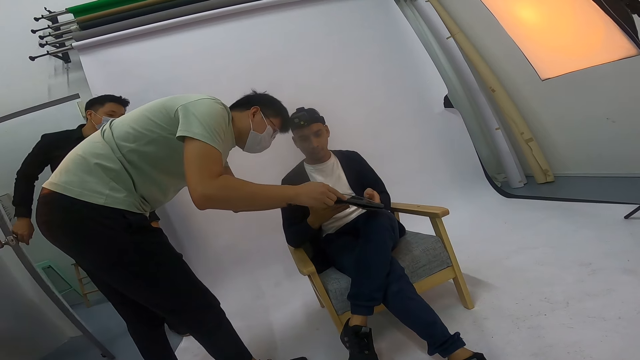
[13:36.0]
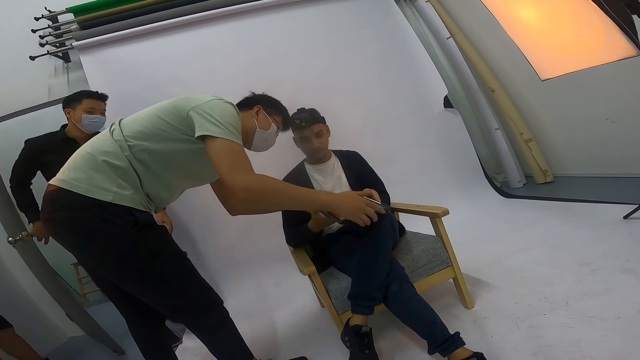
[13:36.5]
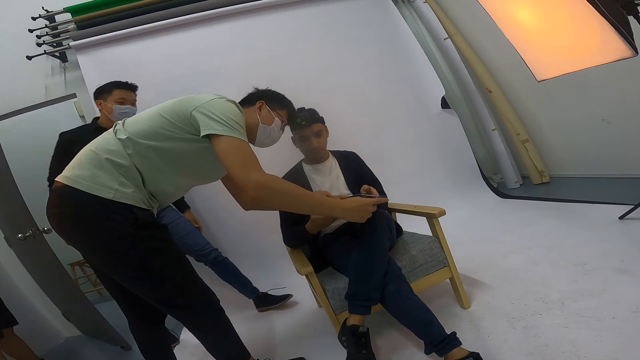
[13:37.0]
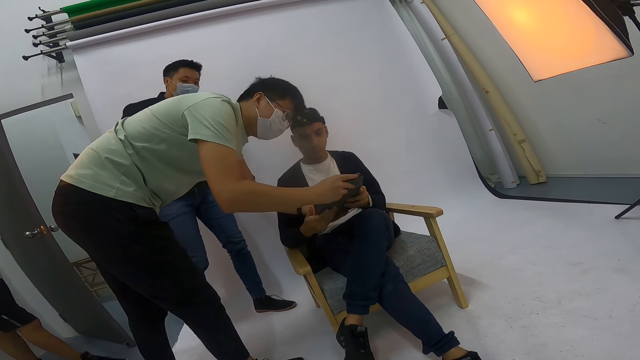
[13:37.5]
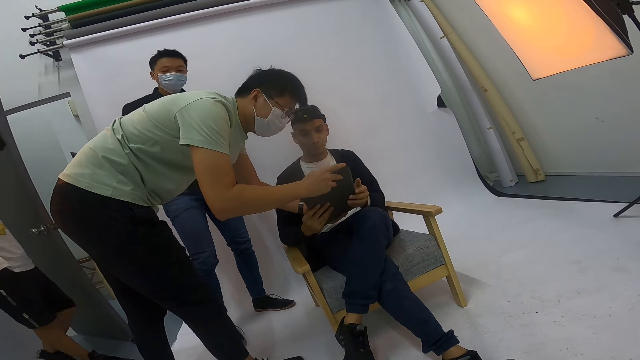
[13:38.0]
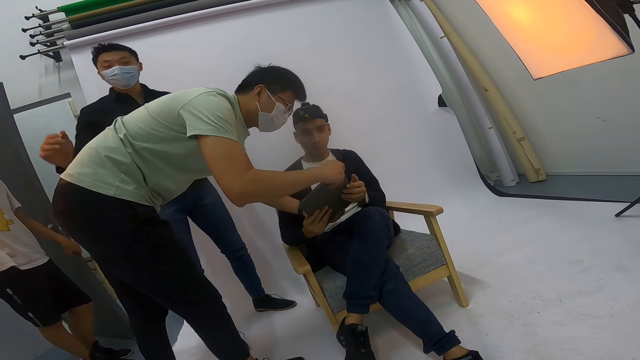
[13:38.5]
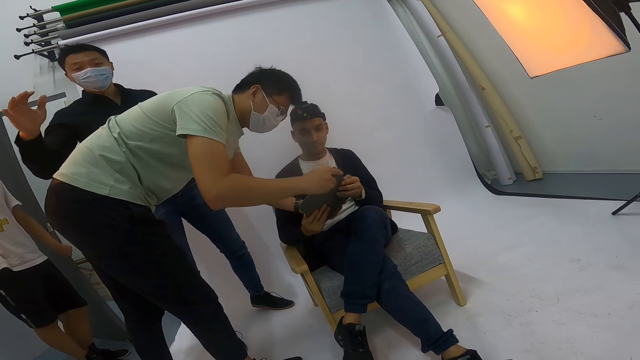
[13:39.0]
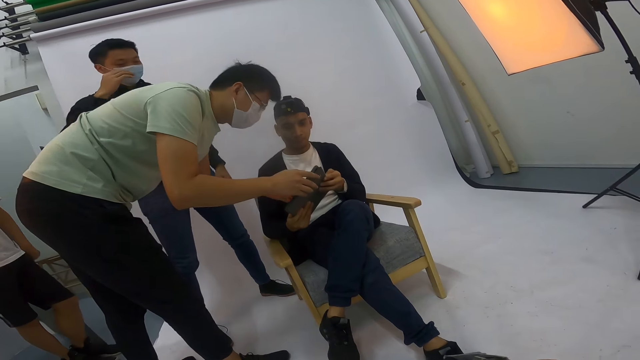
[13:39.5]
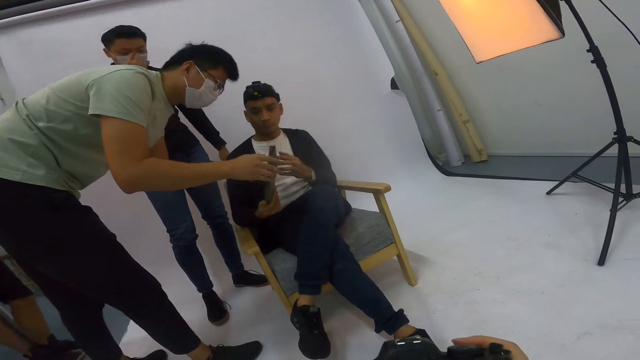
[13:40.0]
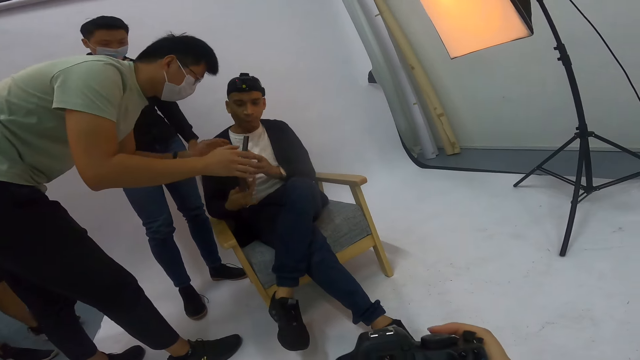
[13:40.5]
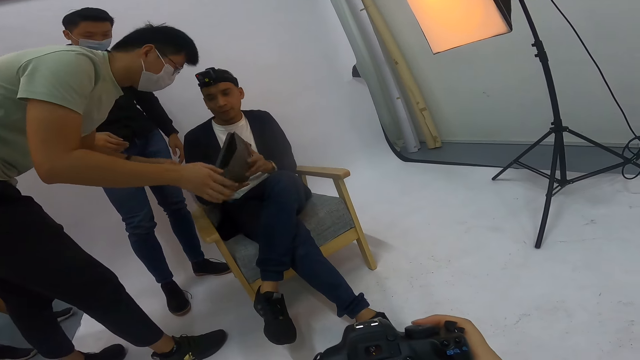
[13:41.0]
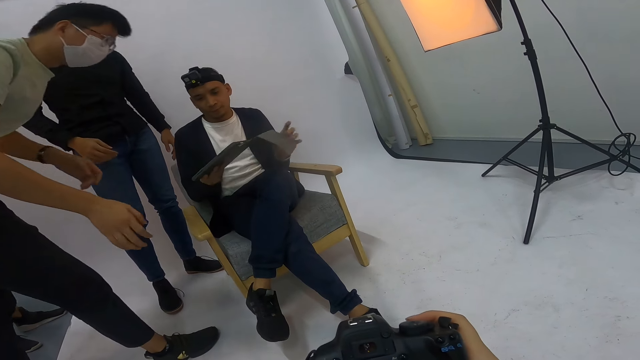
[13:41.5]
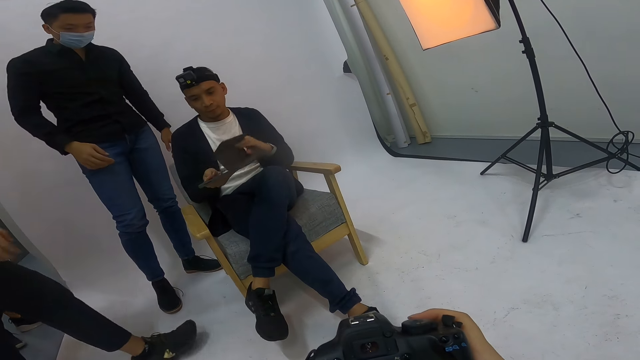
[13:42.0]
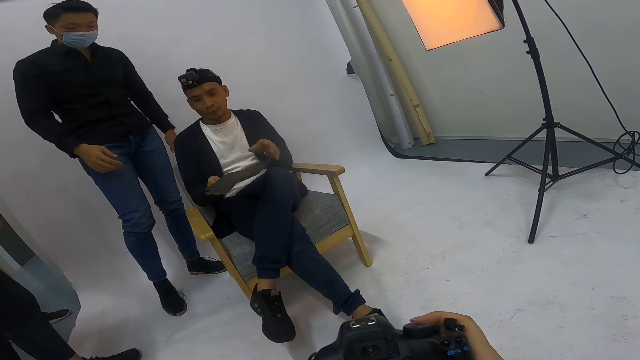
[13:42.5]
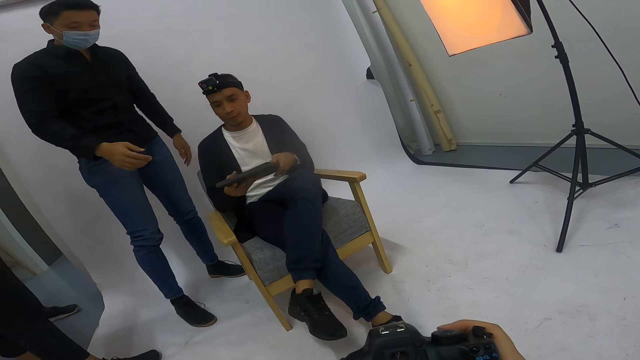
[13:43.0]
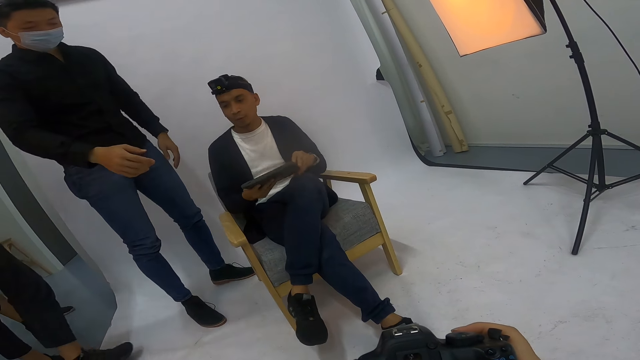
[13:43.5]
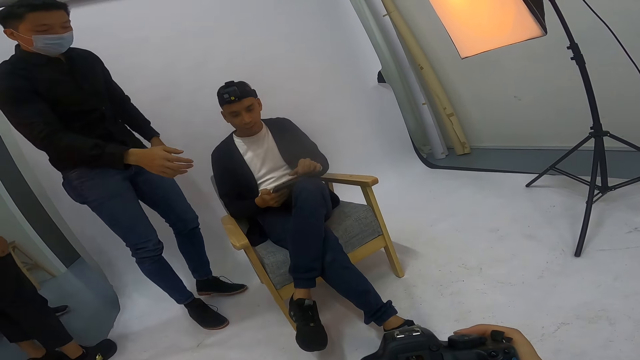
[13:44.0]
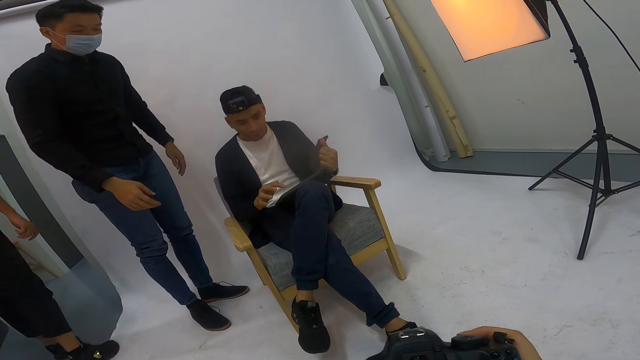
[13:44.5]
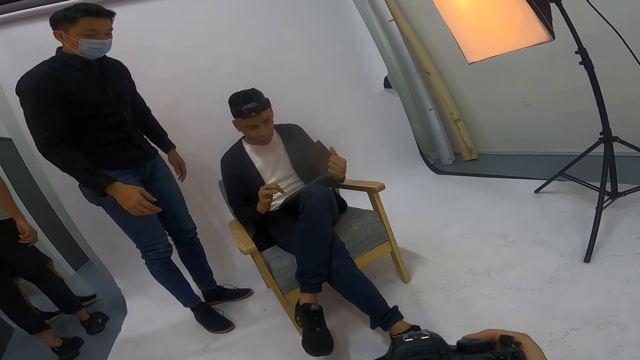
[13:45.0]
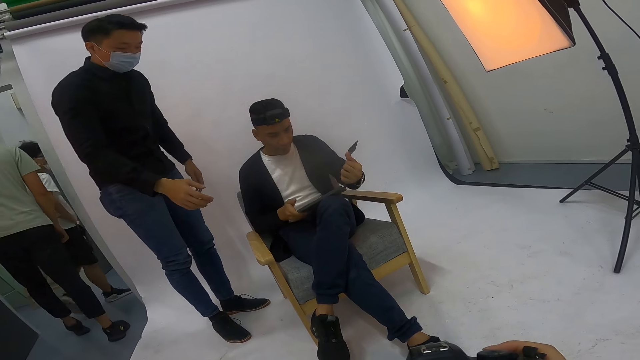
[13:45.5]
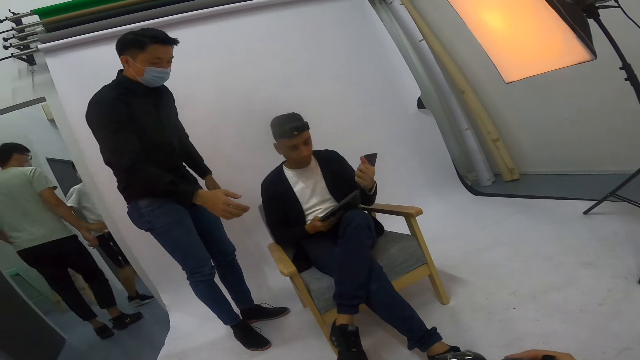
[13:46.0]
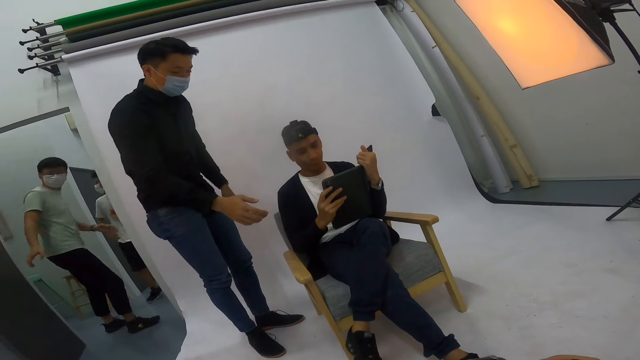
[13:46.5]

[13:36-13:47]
A man tilts the tablet. Another man walks towards a third man. The second man gestures at the camera wearer. The second man touches his face mask. The first man tilts the tablet. The first man moves backwards. The third man covers the tablet screen. The second man moves towards the third man. The third man flips the tablet cover.

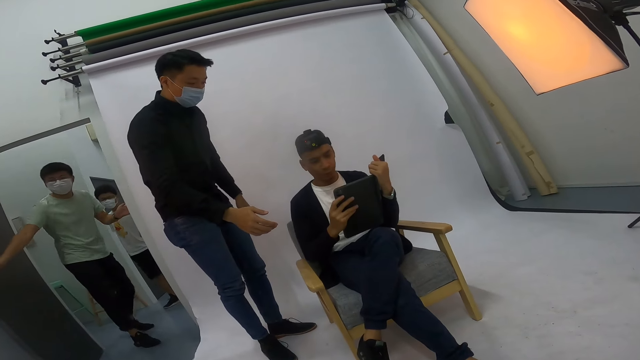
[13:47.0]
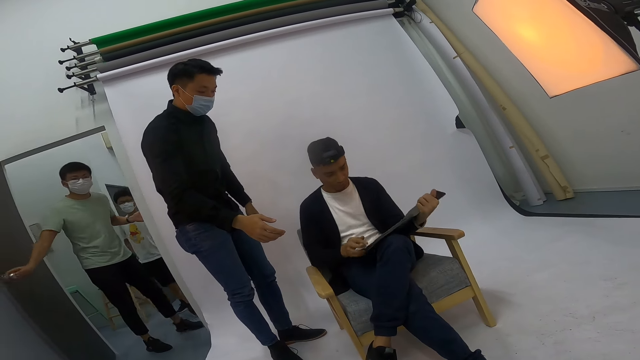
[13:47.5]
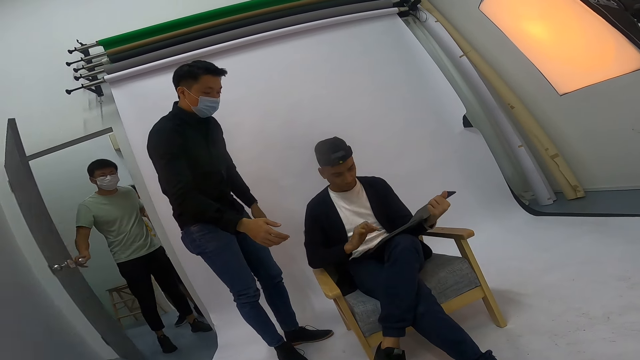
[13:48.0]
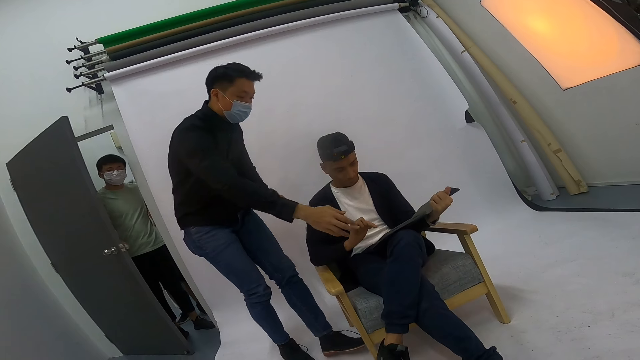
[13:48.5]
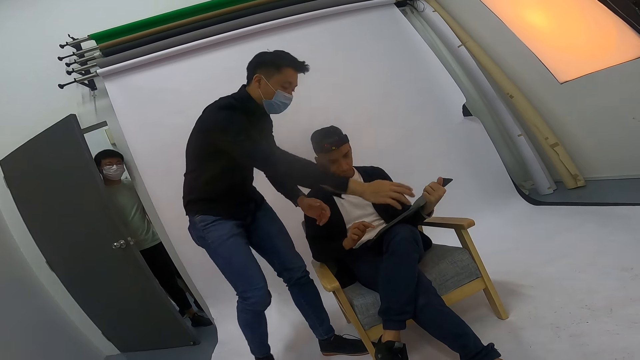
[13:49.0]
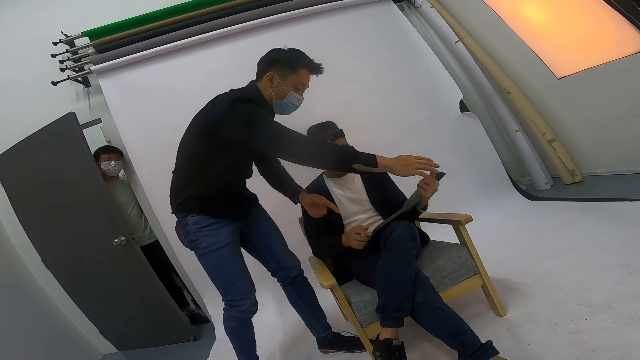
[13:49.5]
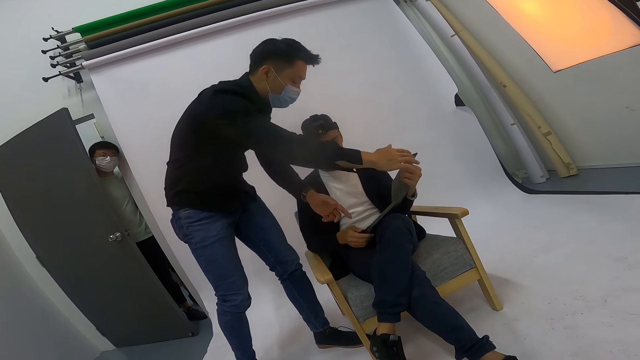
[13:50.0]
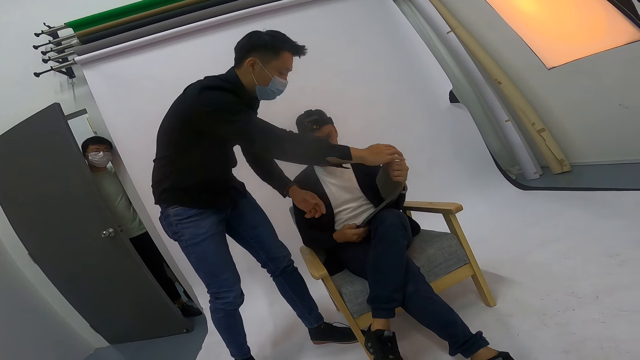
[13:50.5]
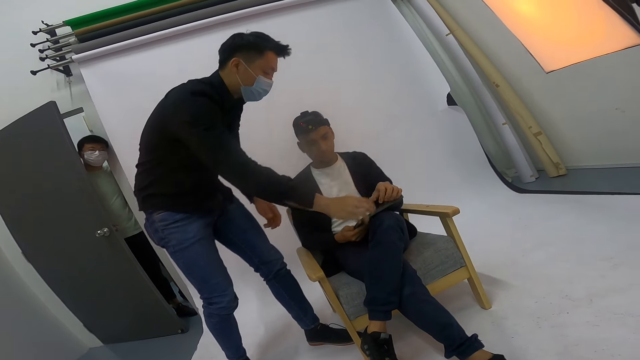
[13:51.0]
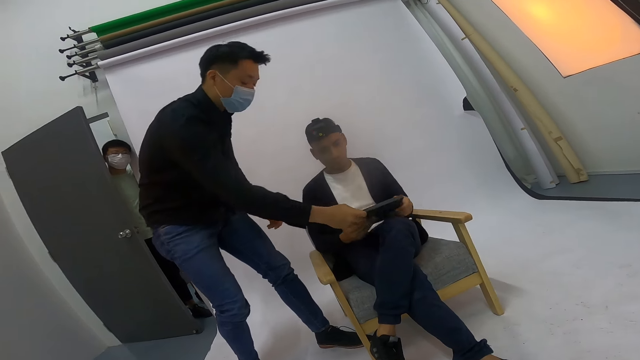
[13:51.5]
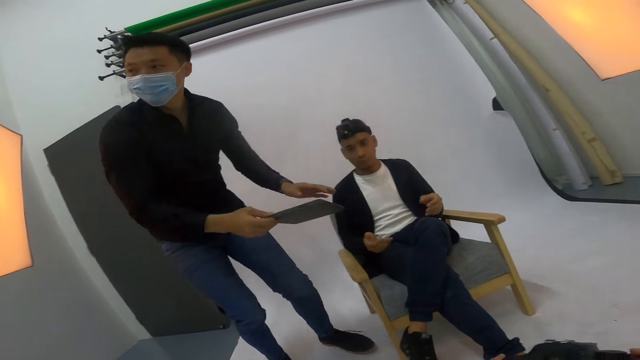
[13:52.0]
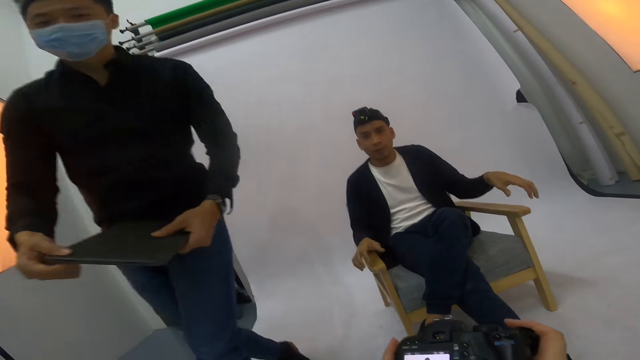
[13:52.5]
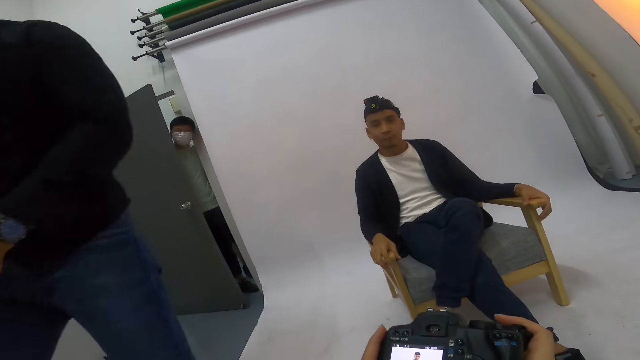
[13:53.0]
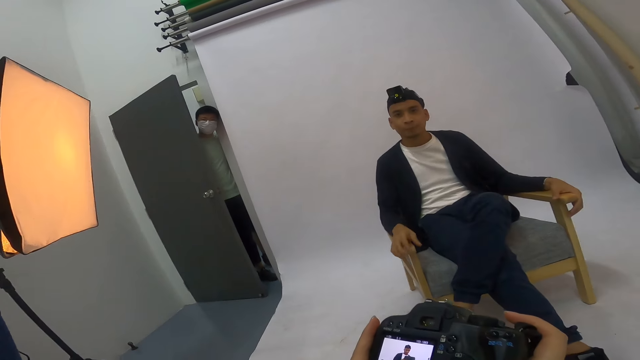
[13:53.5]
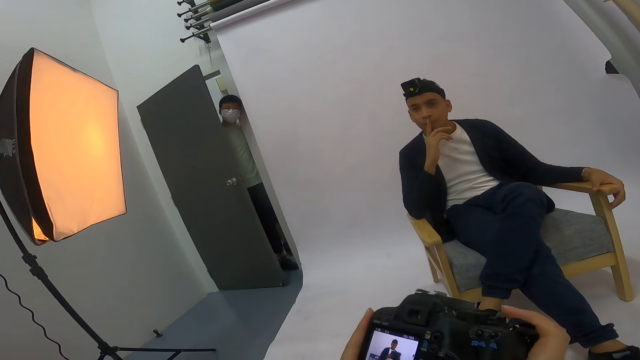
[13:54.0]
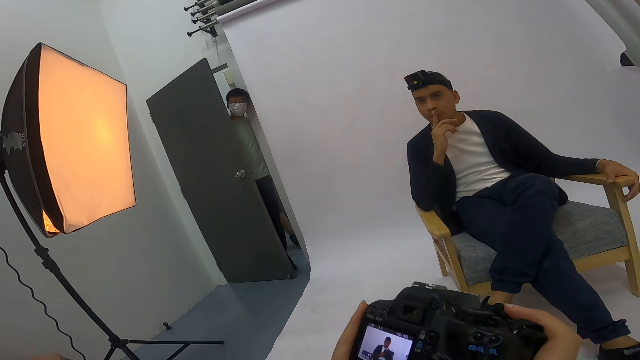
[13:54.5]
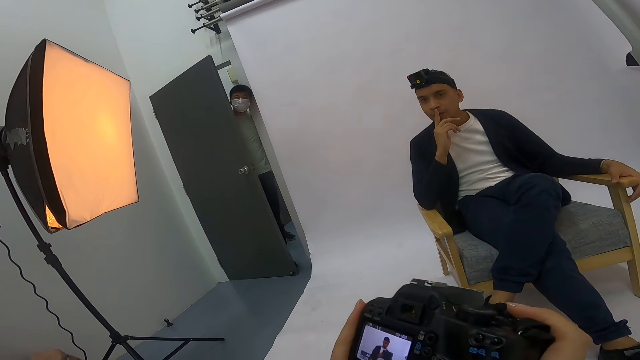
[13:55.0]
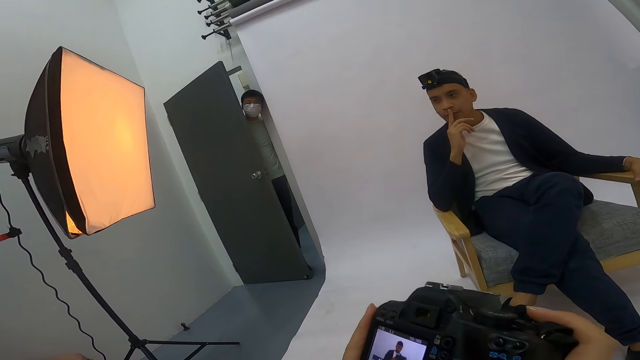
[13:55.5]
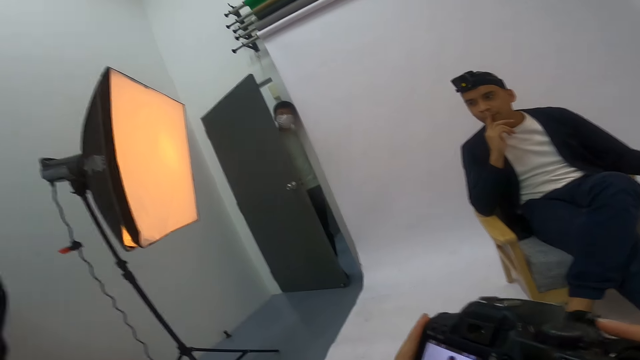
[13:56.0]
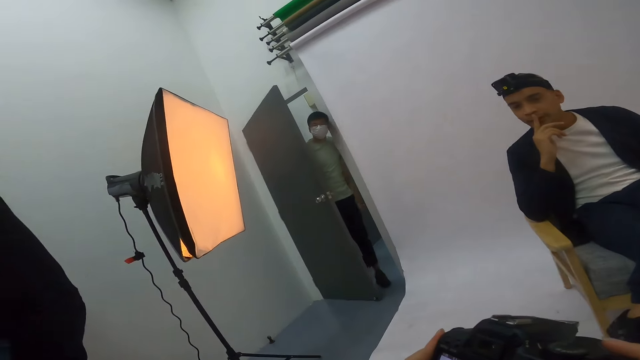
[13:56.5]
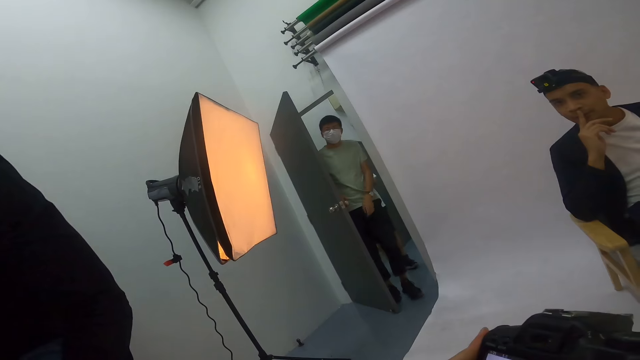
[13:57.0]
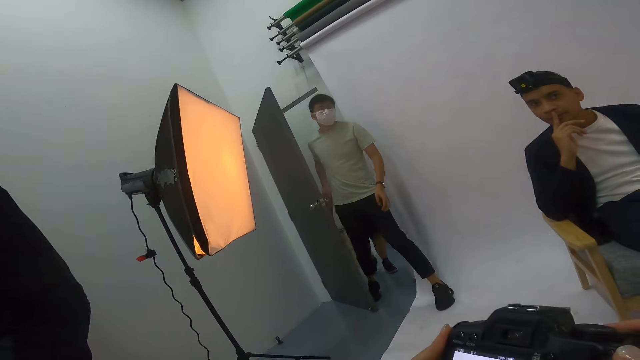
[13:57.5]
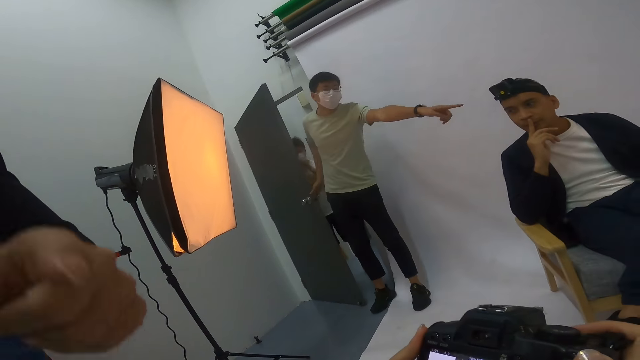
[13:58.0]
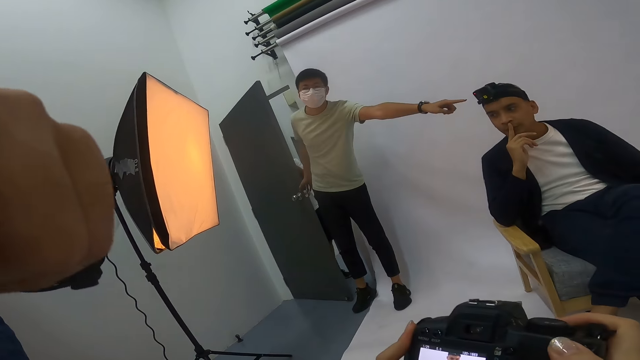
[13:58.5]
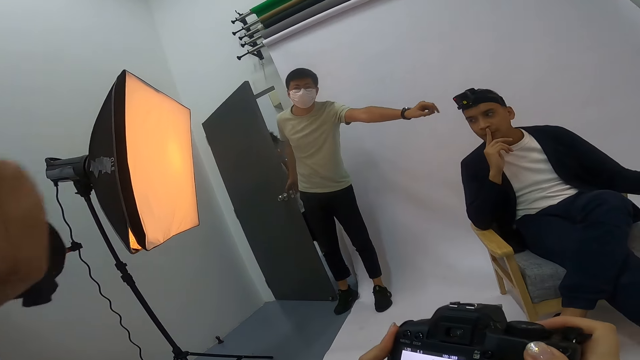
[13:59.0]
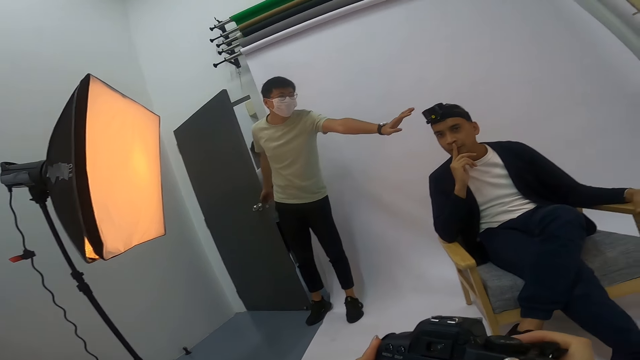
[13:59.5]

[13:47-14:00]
A man closes the door. Another man takes the tablet from a third man. The camera wearer scrolls through the camera. They interact with the third man. The third man makes a silence sign. The first man enters the room. The first man stretches a hand.
